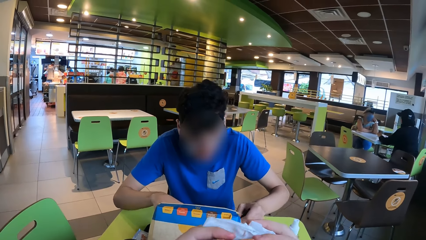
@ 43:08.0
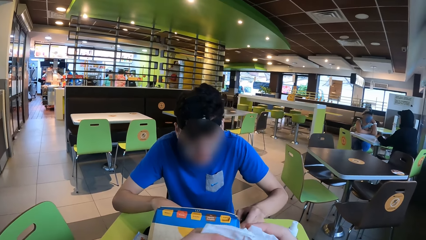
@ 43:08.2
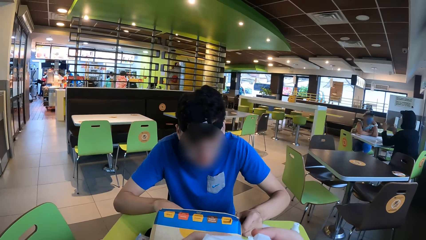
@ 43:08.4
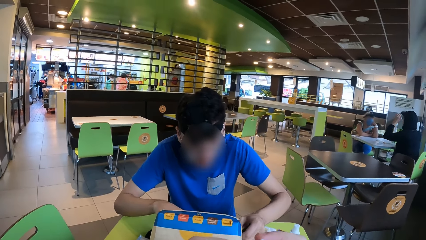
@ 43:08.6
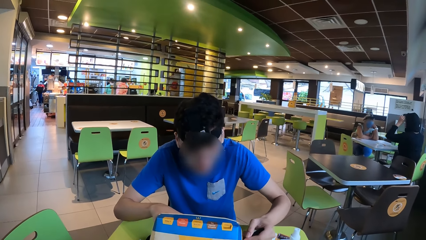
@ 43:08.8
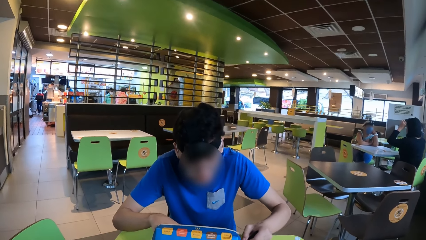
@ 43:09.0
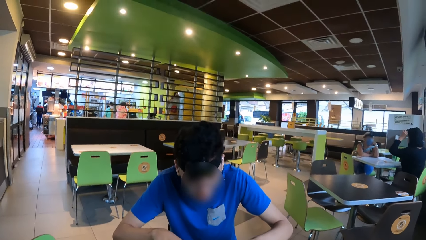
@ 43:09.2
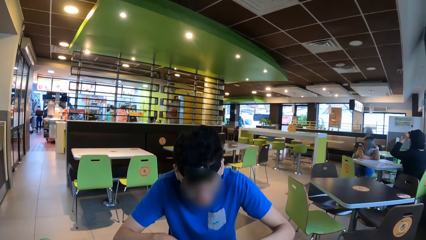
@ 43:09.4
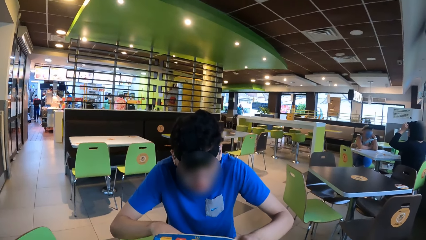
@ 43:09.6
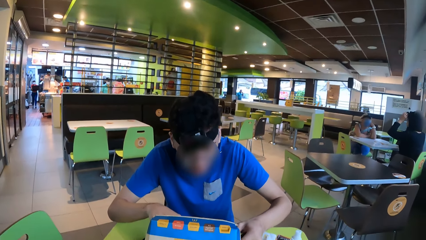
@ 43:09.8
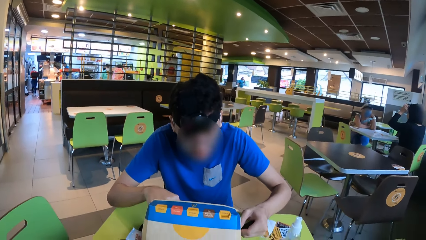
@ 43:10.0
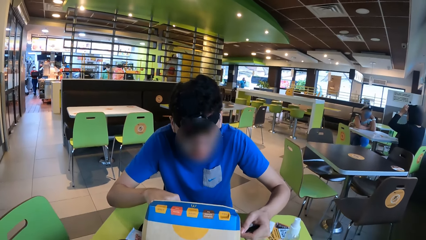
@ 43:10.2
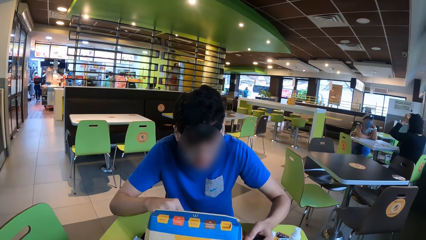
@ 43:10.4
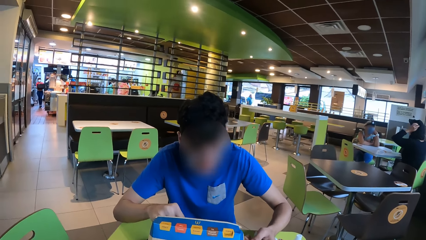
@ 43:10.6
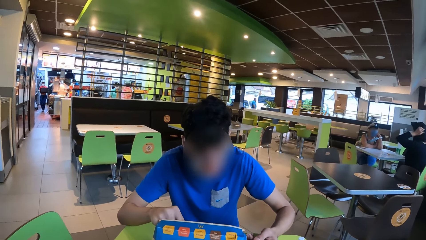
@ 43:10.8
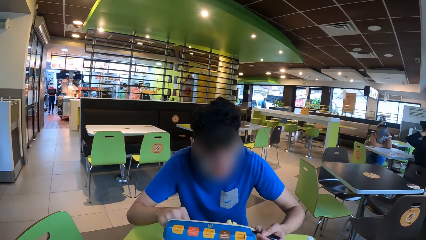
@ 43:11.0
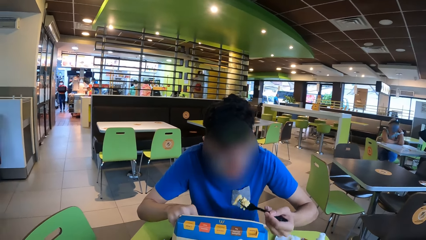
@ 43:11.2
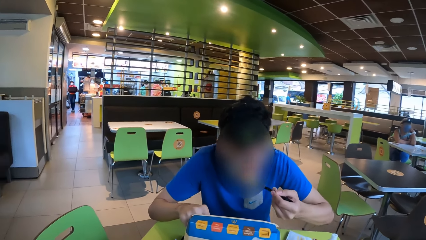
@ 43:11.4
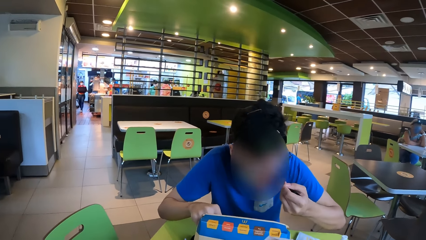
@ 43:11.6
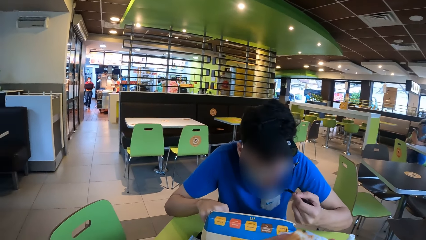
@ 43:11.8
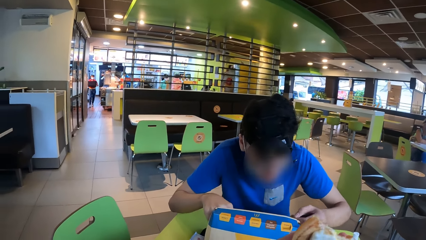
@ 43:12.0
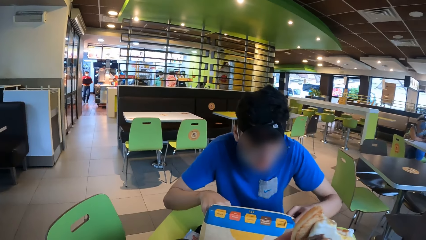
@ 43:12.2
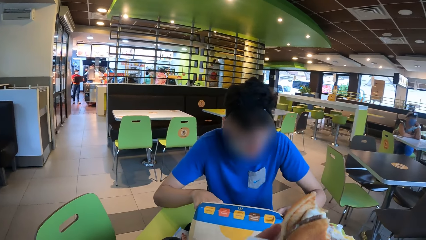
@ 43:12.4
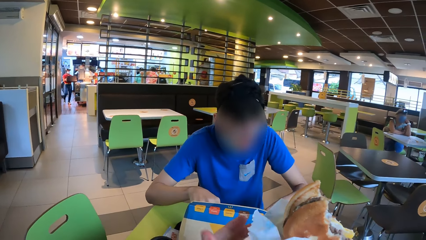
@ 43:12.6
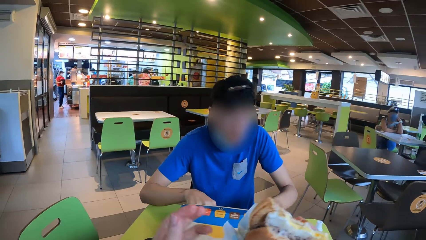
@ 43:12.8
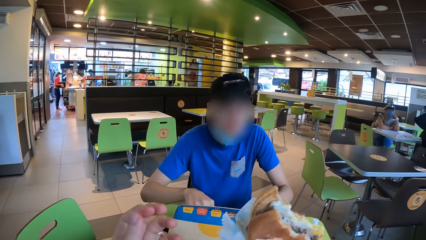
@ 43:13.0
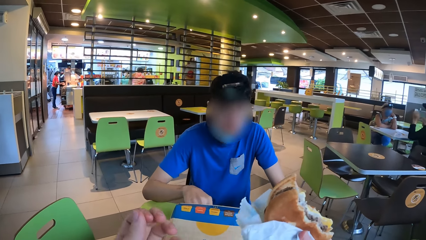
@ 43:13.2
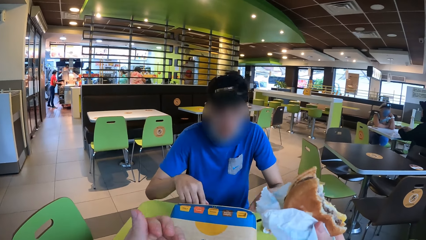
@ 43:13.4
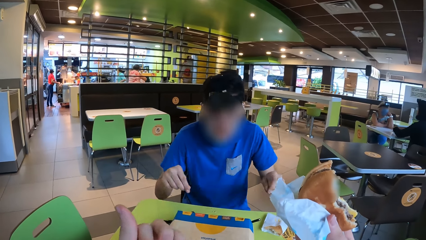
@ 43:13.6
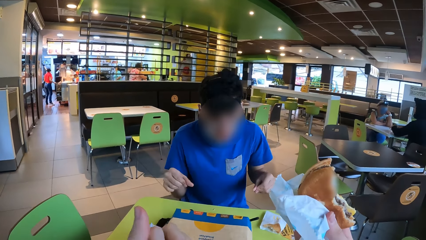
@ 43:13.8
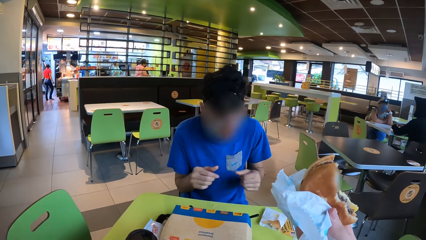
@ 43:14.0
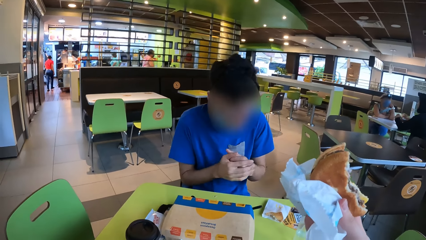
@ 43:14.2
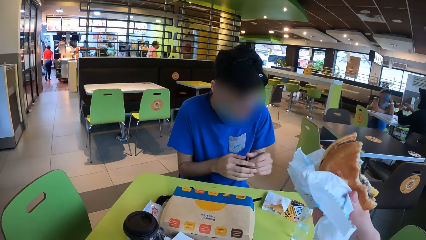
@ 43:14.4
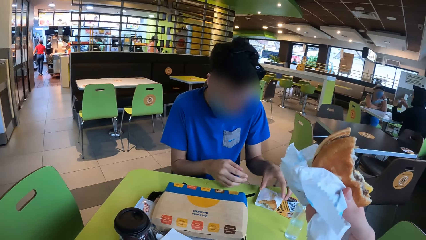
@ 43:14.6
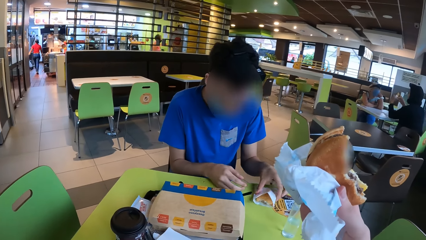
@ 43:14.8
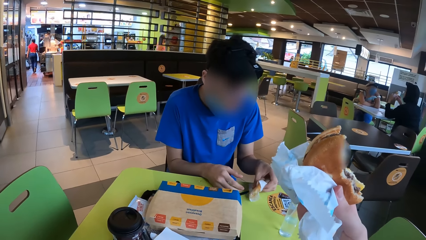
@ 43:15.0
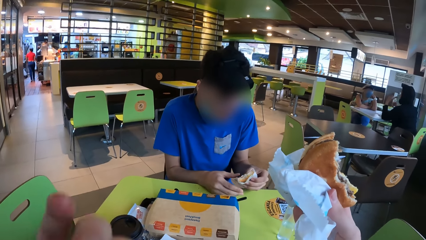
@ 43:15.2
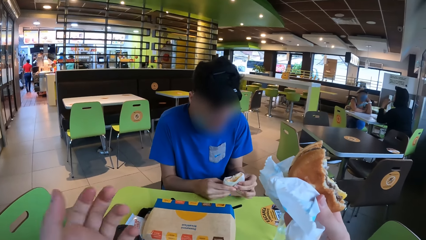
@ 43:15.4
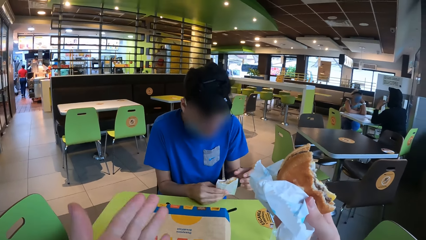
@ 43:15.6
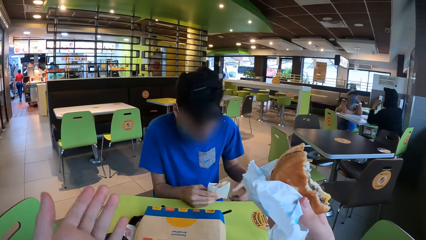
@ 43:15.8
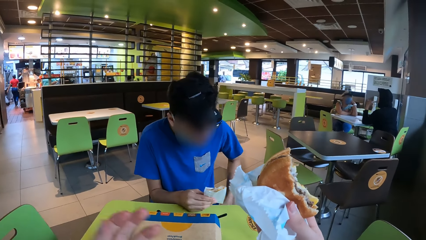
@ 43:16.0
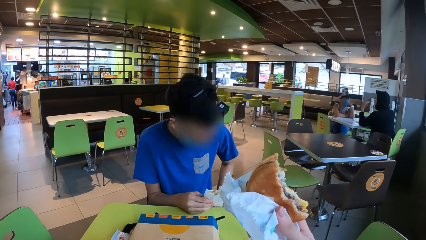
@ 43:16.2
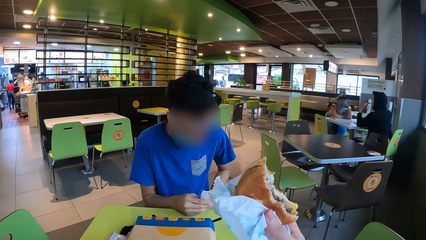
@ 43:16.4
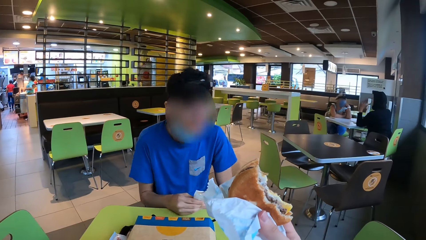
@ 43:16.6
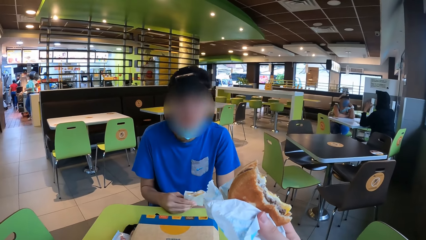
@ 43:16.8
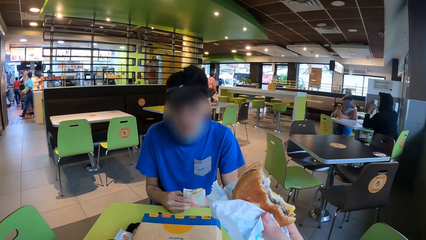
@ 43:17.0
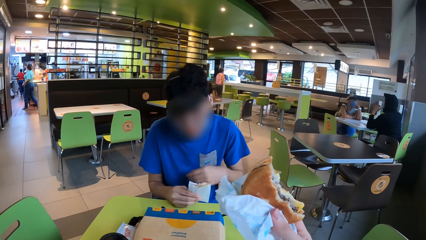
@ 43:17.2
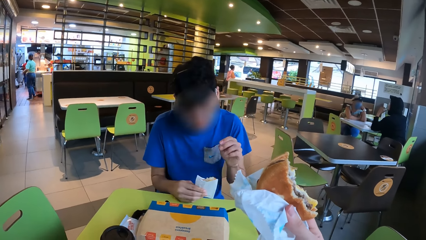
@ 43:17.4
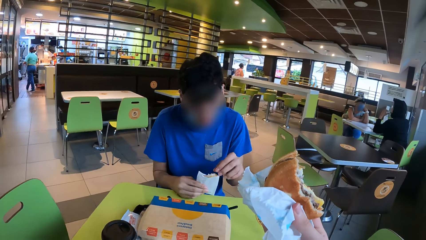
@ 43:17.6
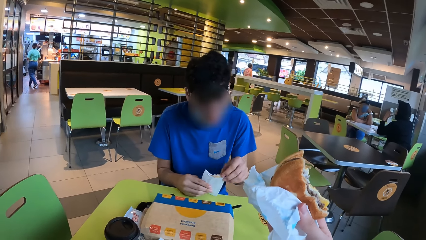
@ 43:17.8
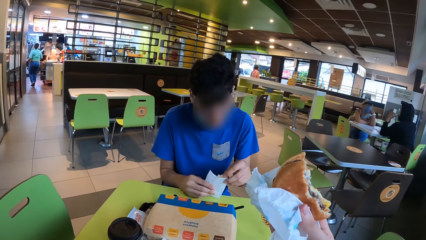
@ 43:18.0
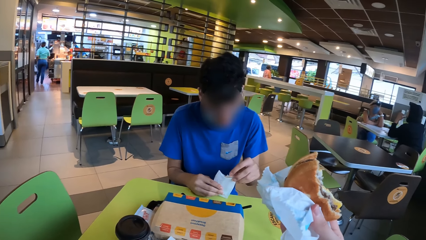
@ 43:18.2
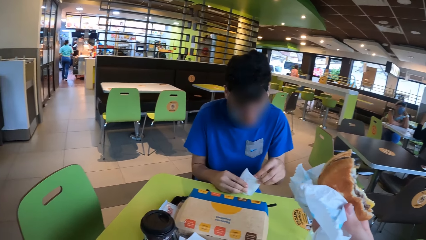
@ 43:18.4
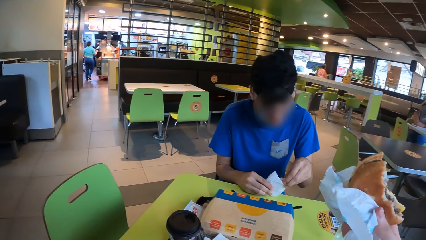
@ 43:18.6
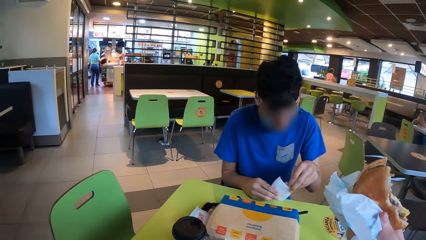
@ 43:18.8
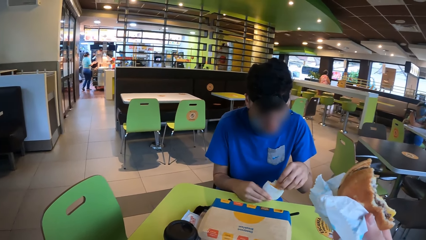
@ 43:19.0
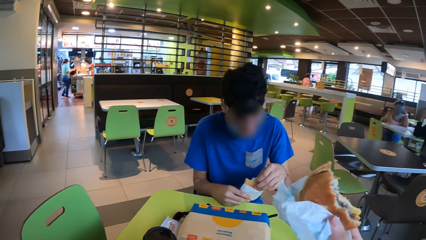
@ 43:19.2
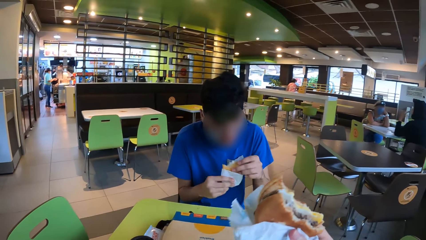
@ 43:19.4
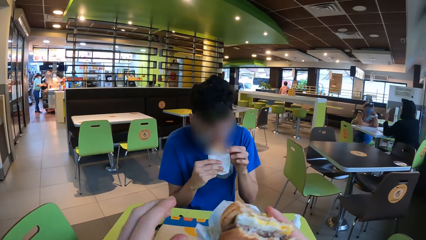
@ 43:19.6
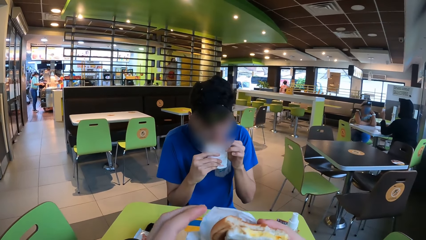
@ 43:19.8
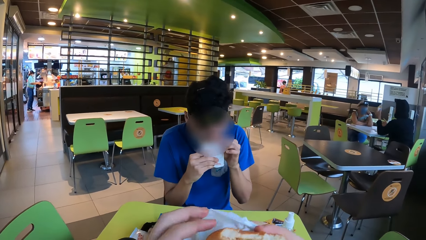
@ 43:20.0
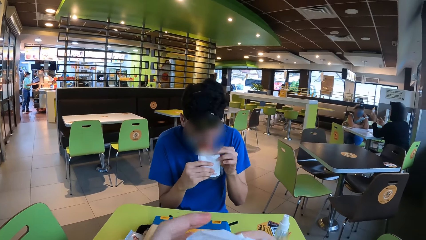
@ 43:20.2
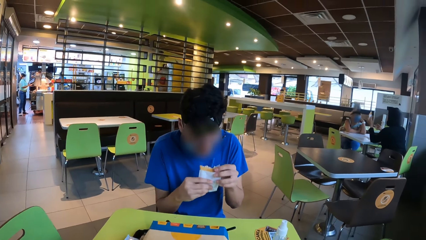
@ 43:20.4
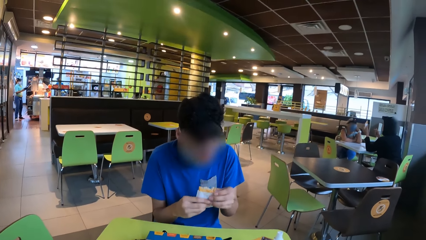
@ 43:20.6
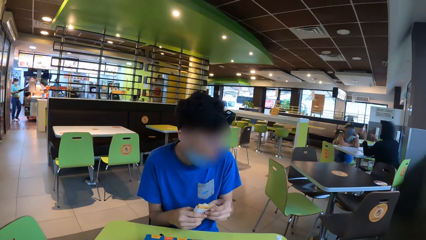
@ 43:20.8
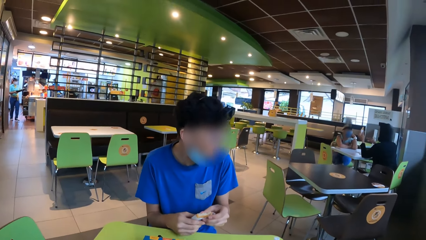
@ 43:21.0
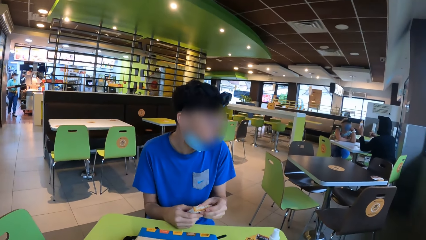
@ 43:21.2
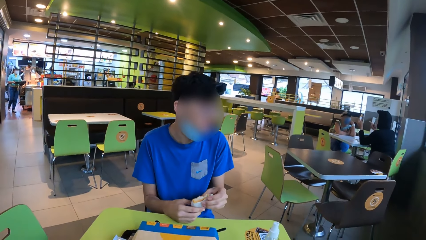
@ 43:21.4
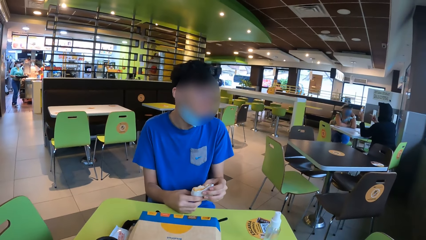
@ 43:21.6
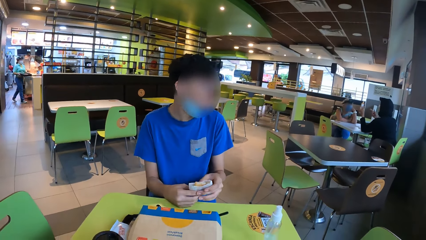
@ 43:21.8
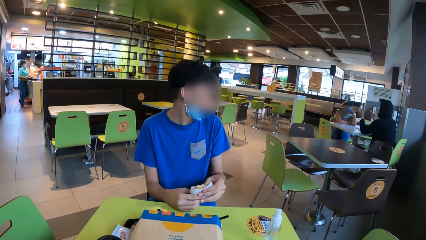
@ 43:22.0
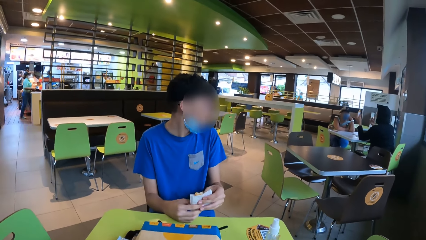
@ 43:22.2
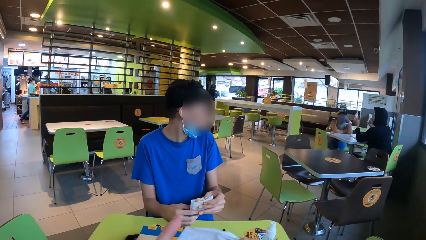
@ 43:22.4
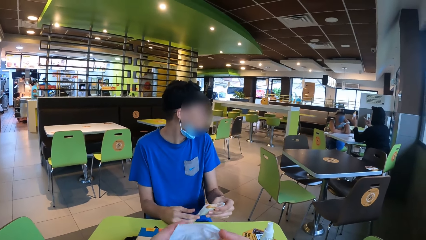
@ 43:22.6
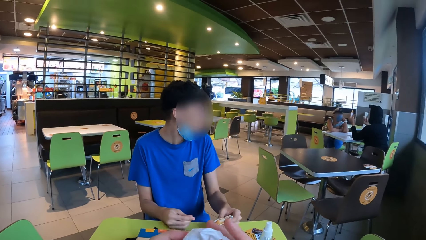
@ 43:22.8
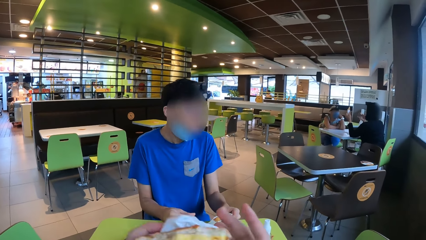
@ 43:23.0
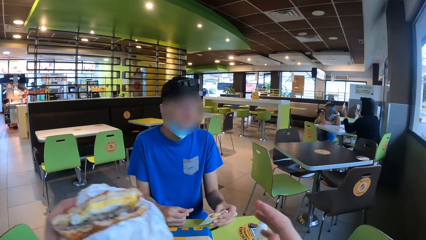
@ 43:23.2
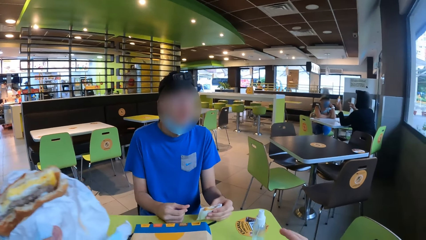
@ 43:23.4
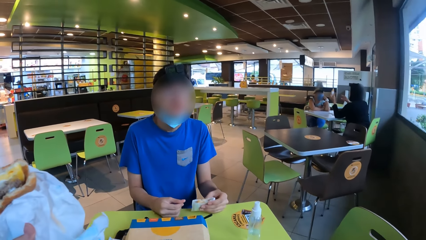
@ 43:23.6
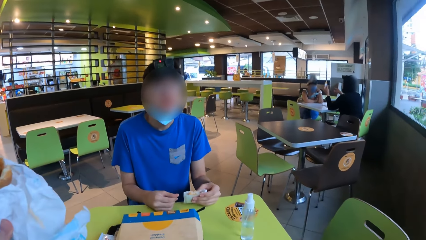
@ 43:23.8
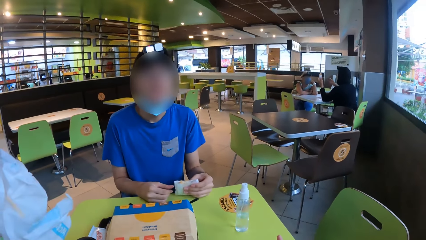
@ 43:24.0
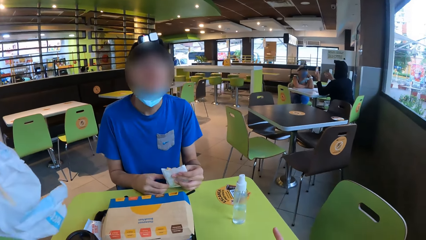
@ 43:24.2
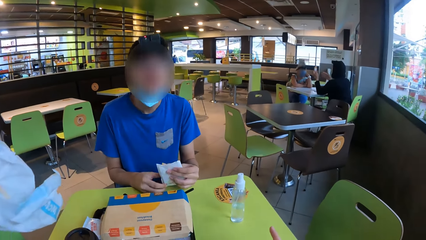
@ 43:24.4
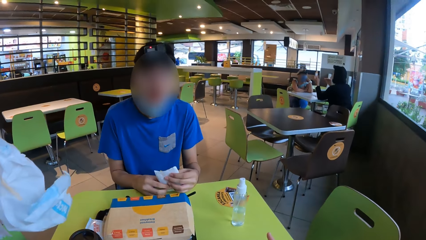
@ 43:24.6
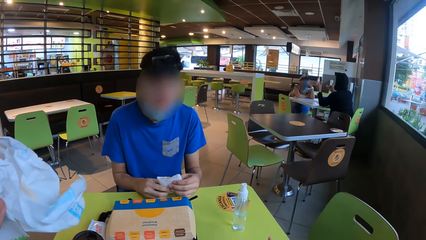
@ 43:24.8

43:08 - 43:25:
A man picks up food, eats, and puts the fork down. The camera wearer rubs their fingers. The man puts his hands together, picks up a bun or snack, holds the bun with both his hands, puts the snack on his right hand, lowers his hand, removes a part of the bun from the paper, touches the snack with his left hand, and eats the burger. The camera wearer holds a snack. They interact with the man. The man puts his hands on the table.
